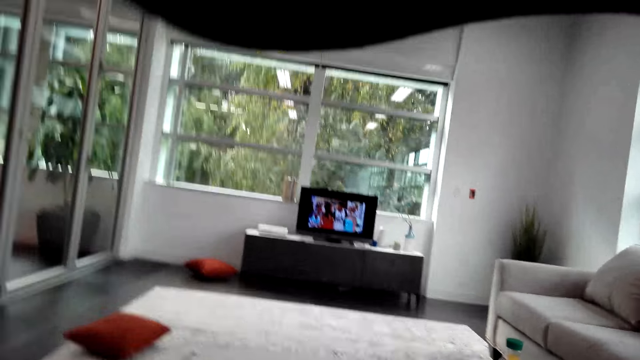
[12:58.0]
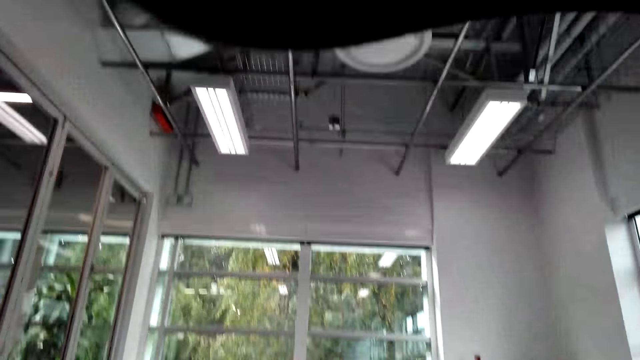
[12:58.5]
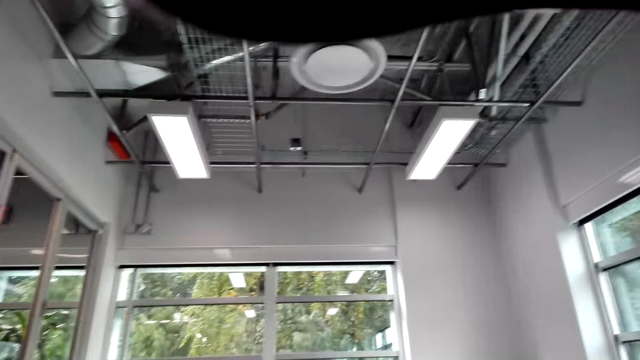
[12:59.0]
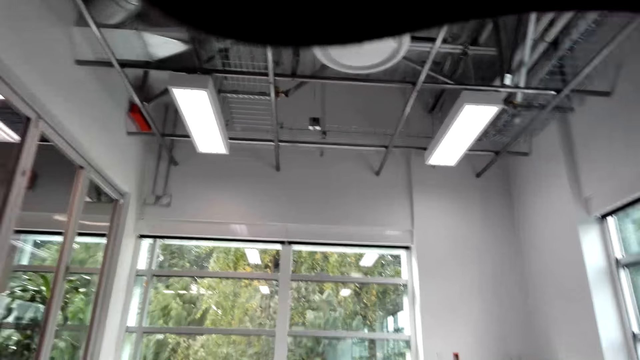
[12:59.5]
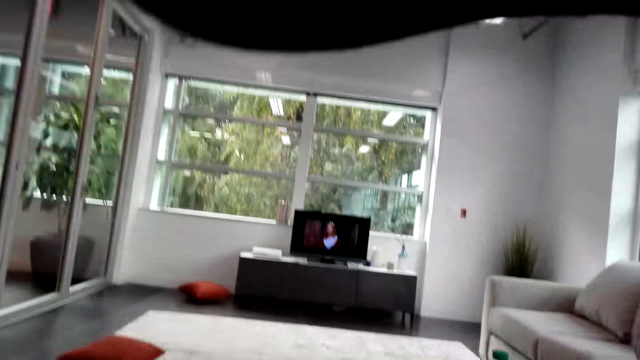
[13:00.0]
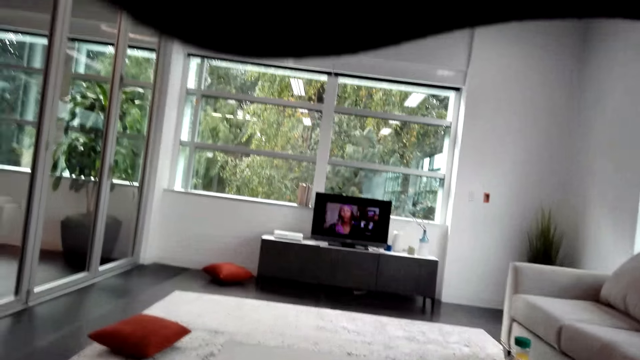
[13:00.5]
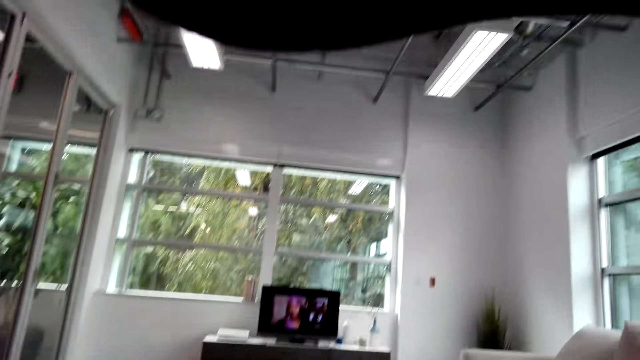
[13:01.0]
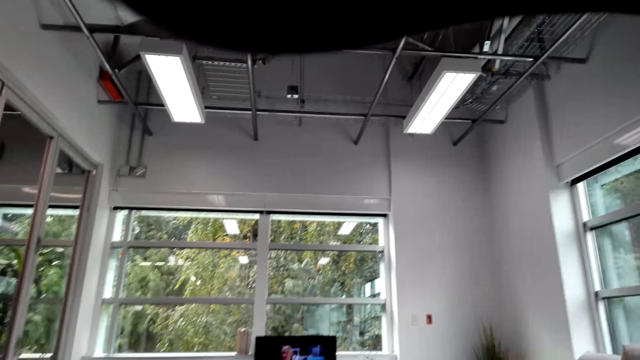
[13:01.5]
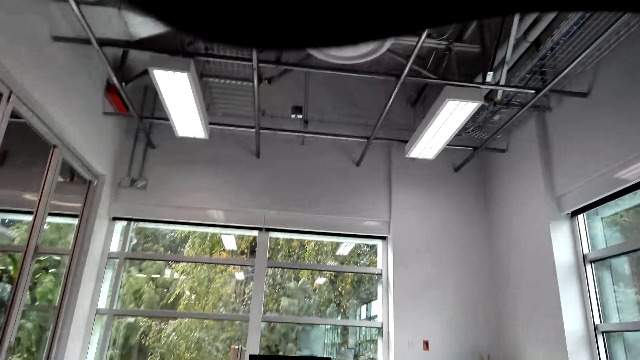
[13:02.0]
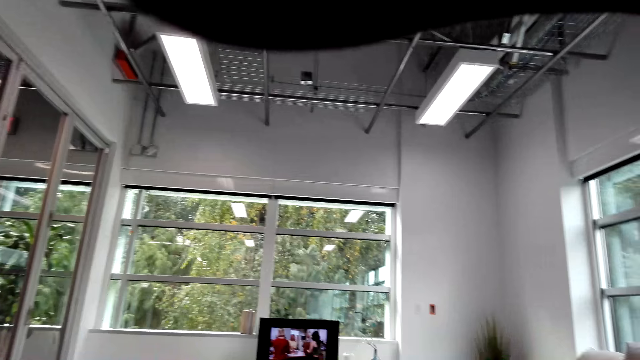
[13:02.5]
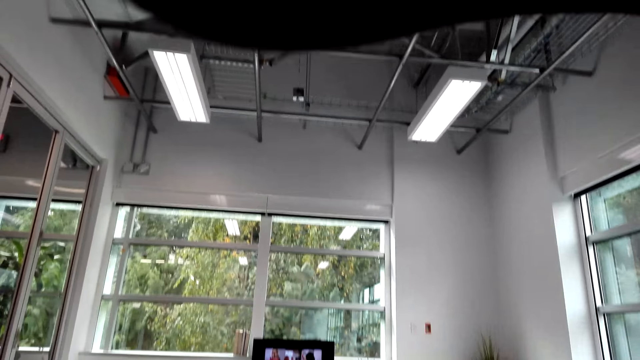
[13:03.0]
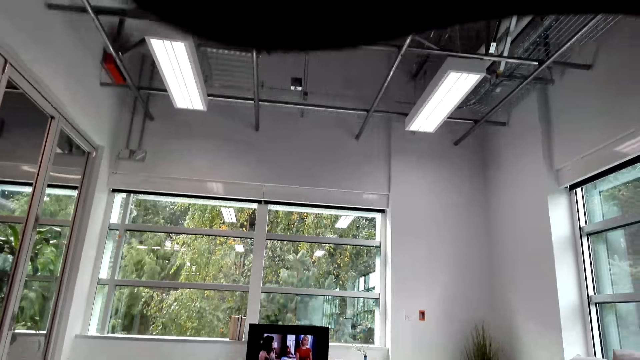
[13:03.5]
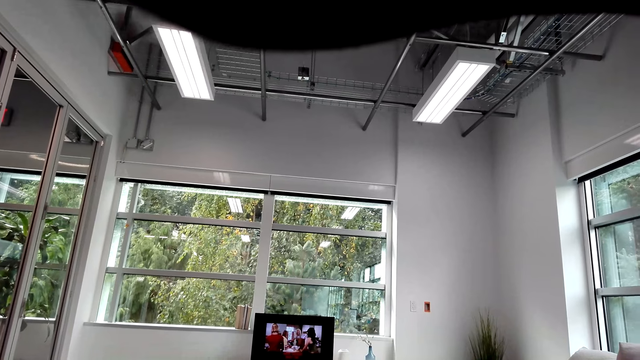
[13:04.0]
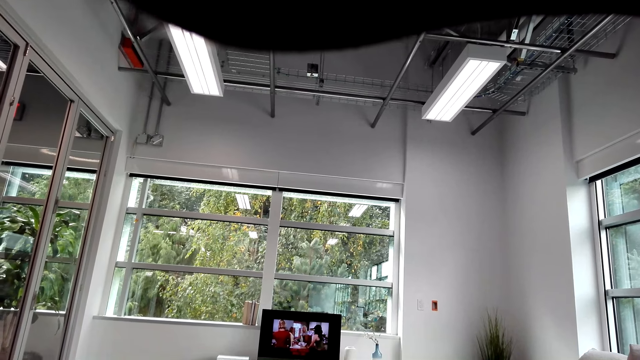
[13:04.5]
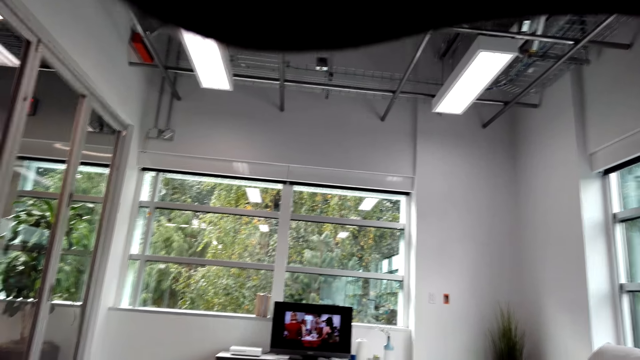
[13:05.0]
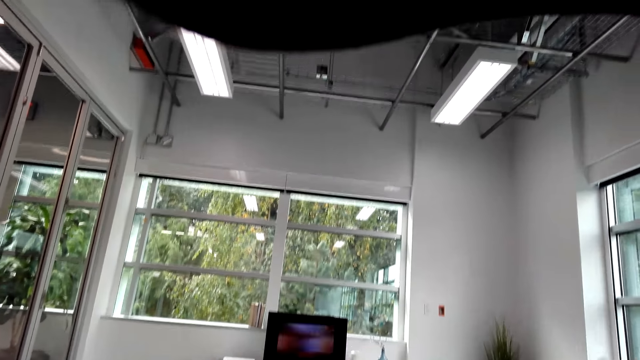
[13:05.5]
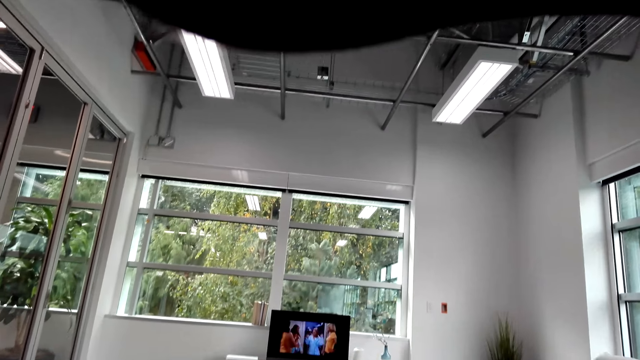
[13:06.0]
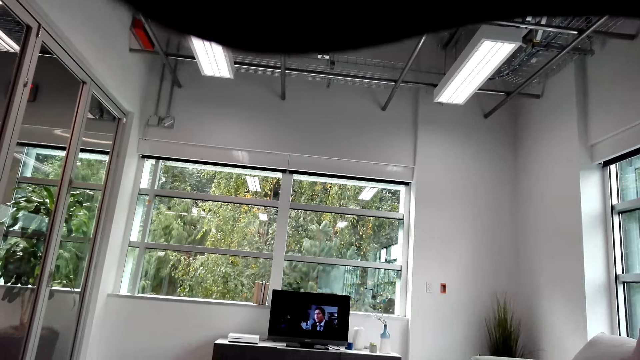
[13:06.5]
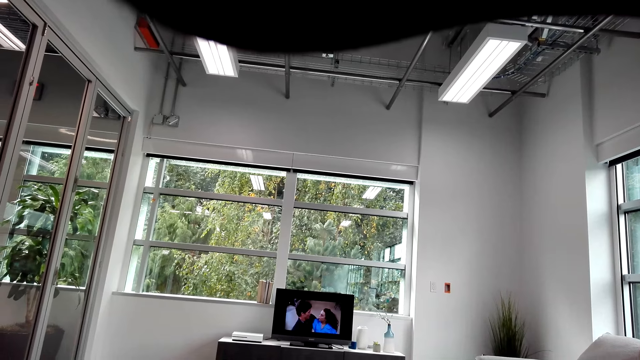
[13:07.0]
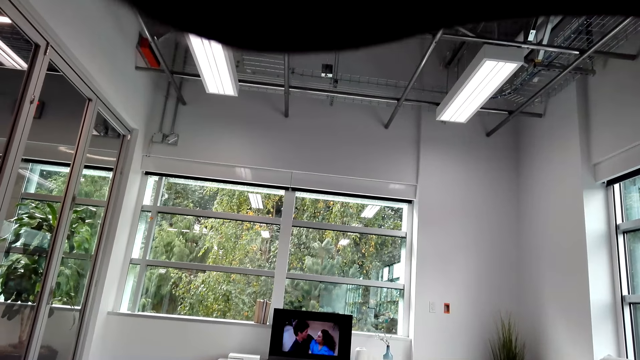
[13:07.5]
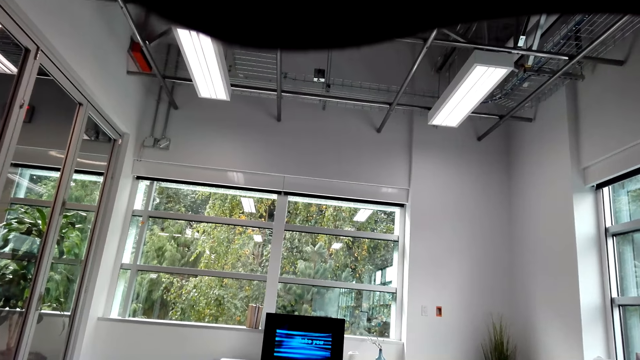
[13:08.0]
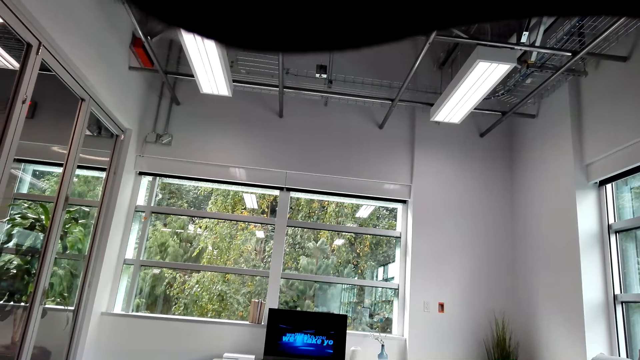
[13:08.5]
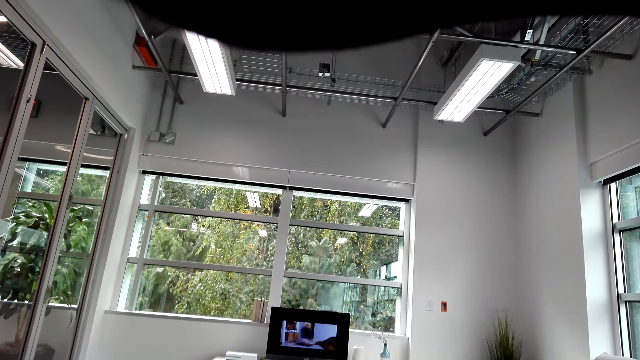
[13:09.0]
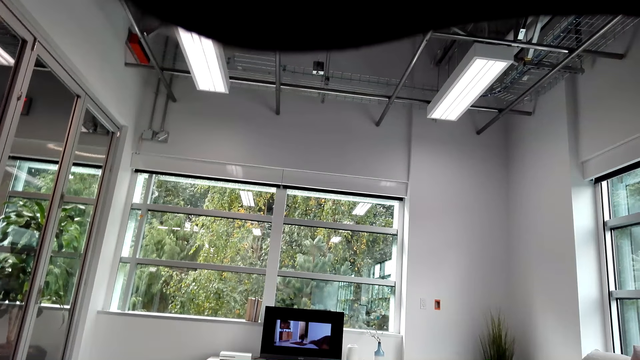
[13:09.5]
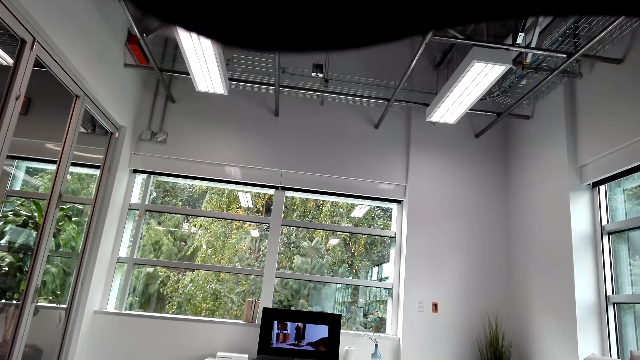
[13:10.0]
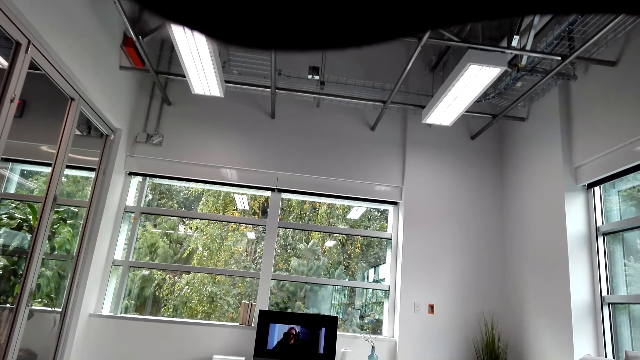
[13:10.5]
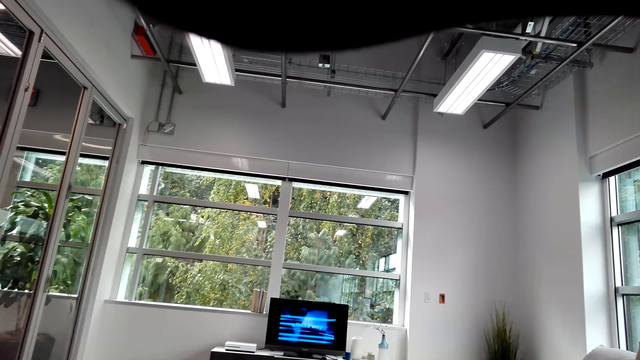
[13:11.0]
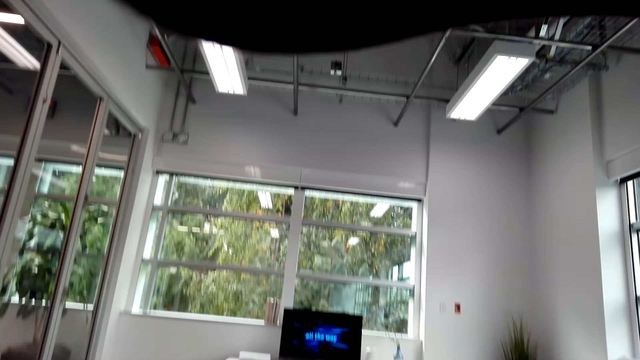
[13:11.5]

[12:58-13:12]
The camera wearer looks around. They watch television.

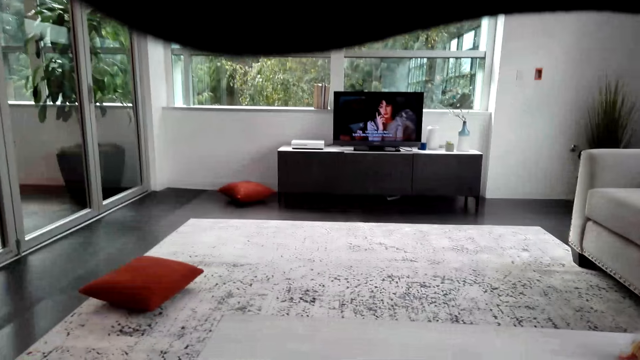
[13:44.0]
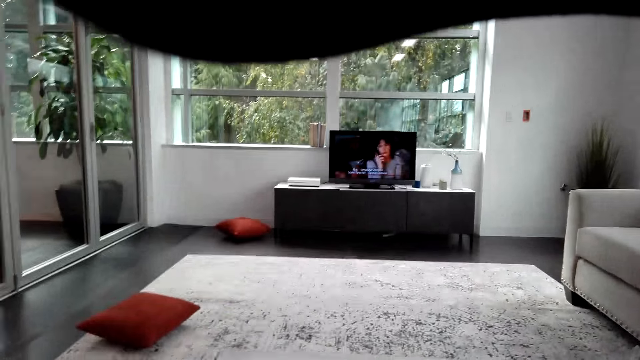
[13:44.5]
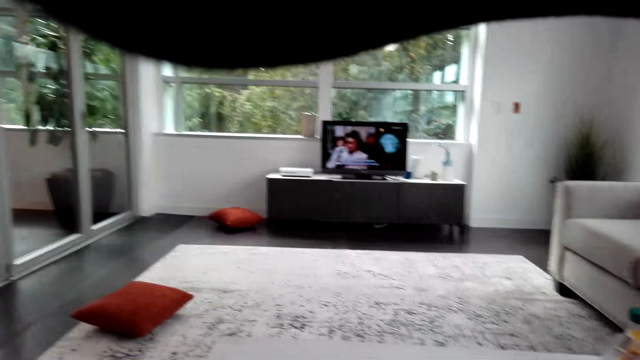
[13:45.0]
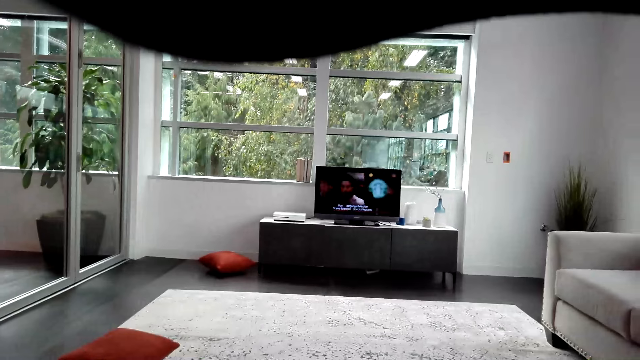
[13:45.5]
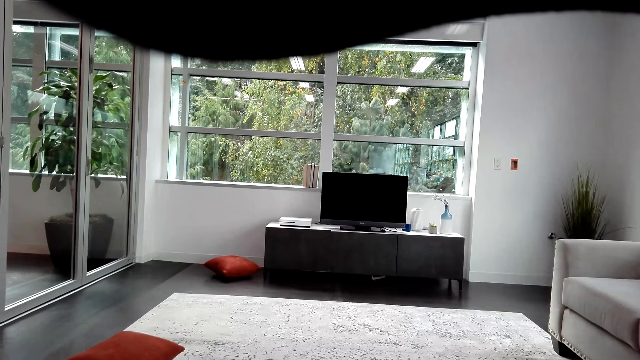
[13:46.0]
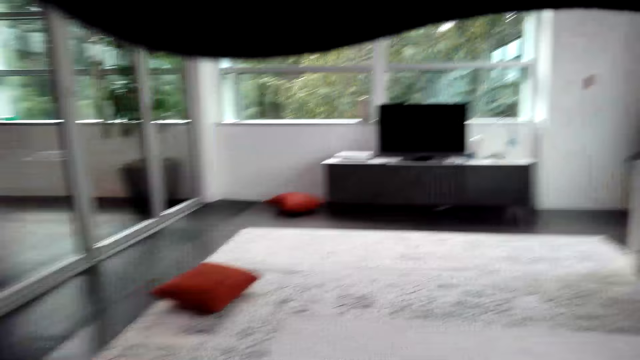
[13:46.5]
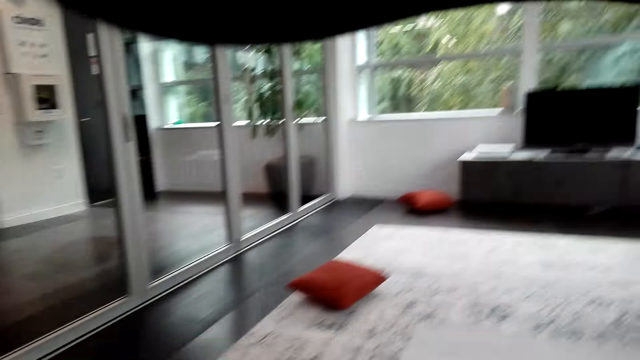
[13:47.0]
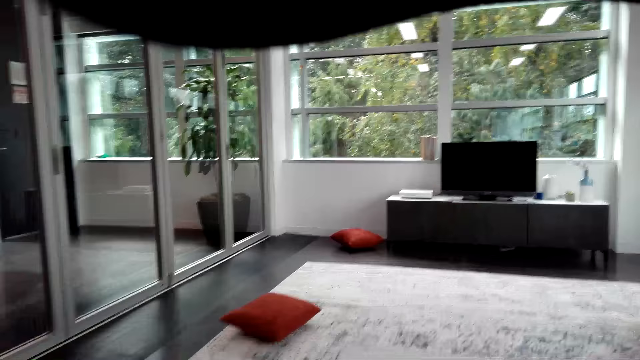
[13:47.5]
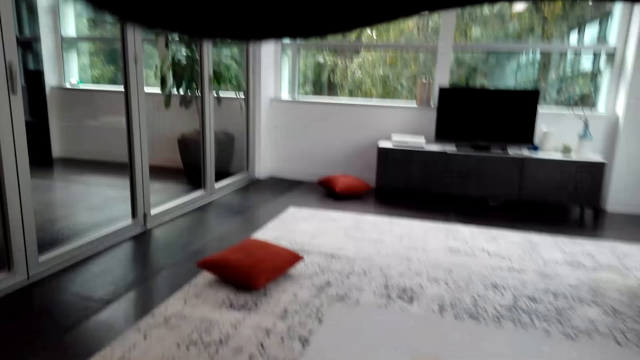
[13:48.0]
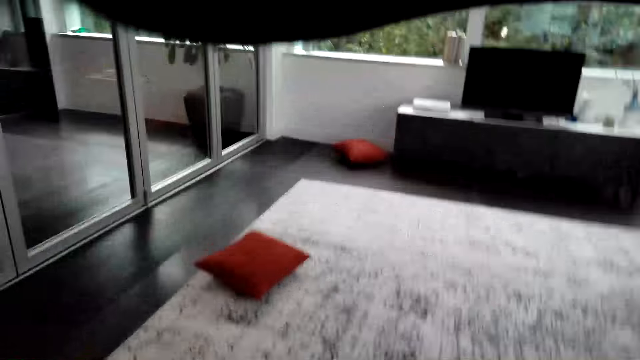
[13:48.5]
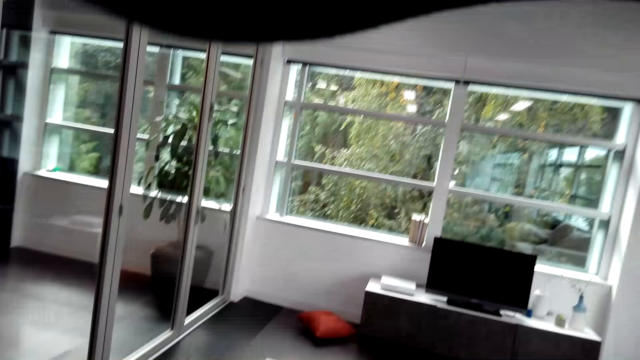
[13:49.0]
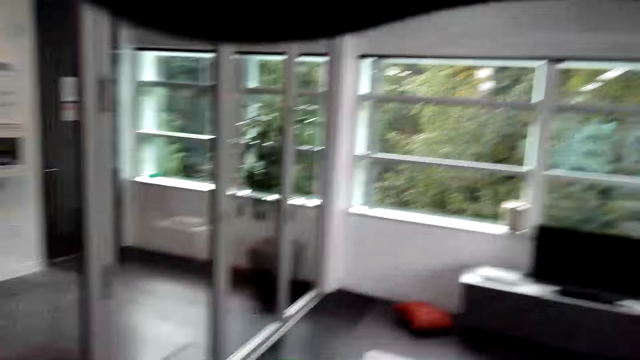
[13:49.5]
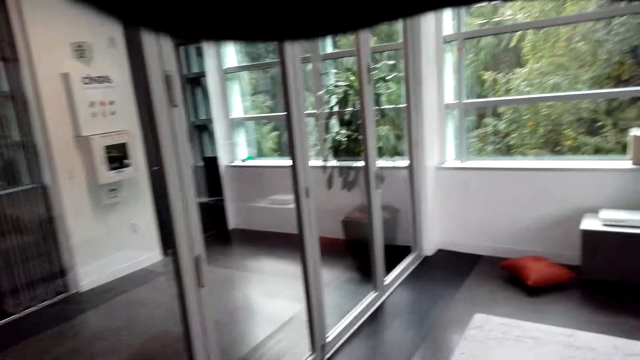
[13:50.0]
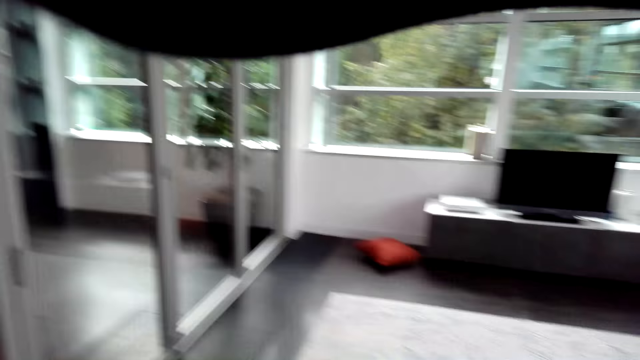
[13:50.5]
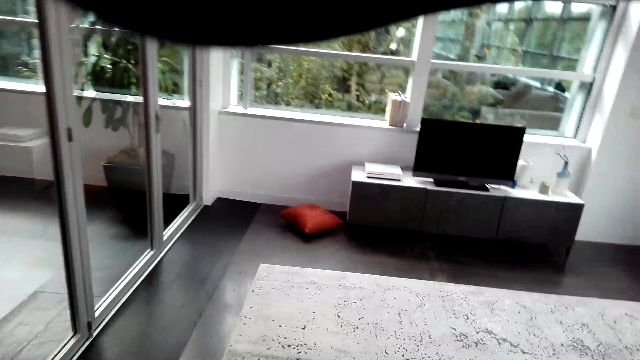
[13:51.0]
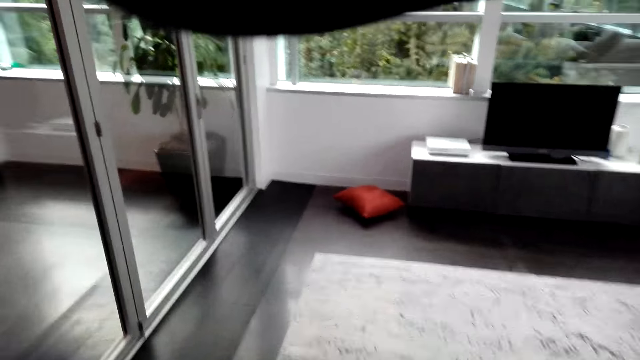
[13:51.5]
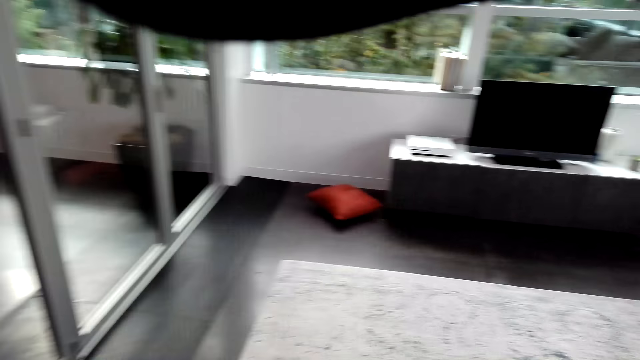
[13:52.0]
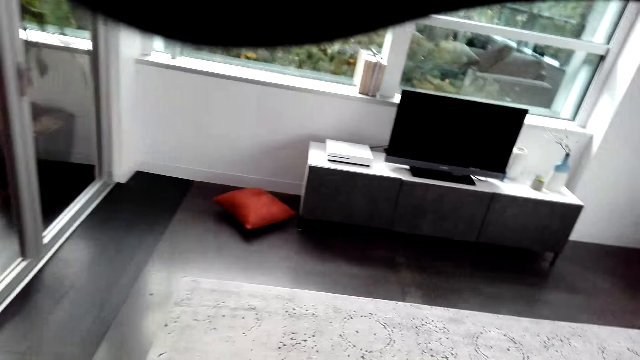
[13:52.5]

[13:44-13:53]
The camera wearer switches off the TV. They walk around in the room.
